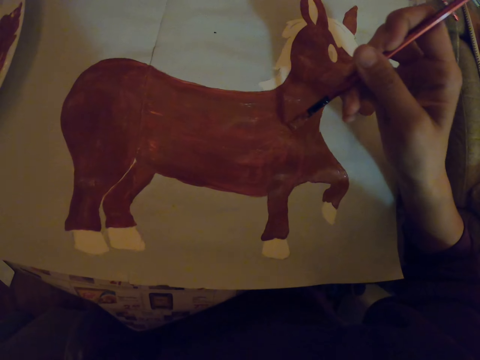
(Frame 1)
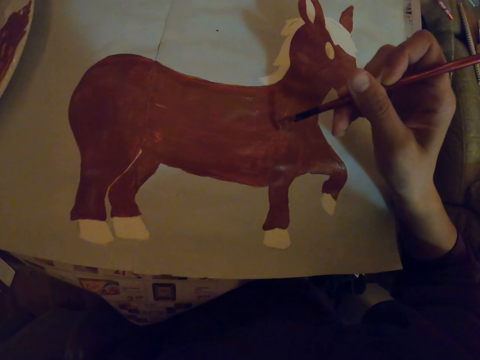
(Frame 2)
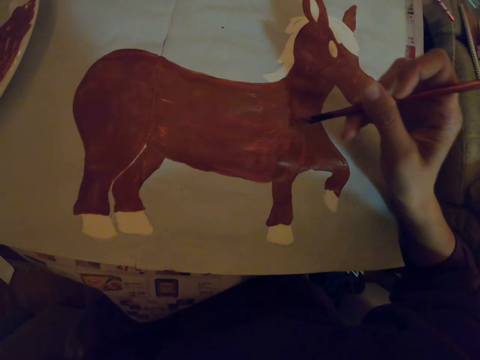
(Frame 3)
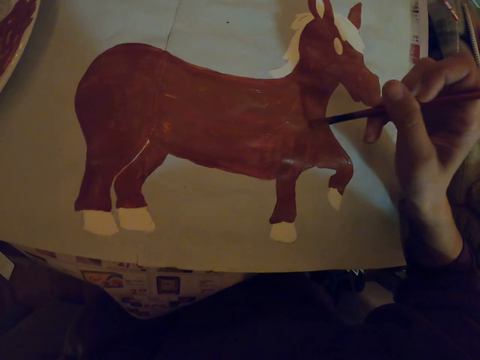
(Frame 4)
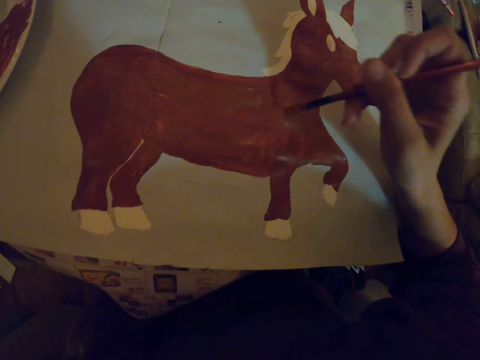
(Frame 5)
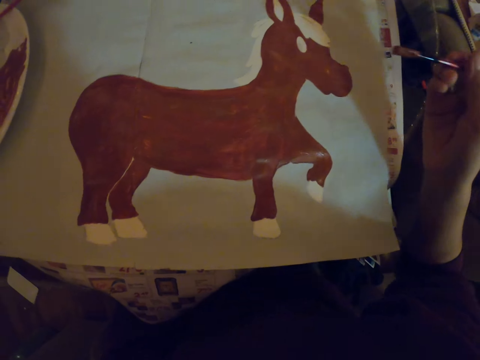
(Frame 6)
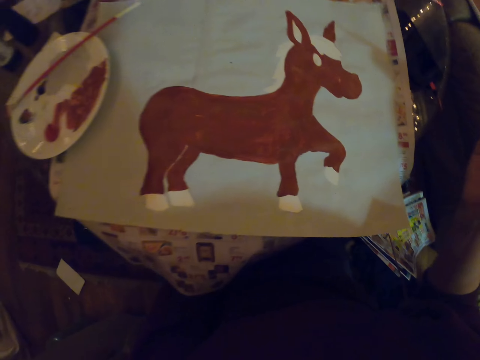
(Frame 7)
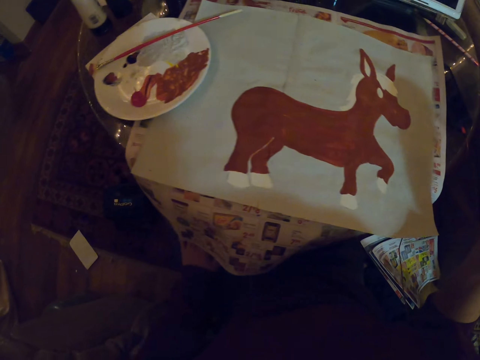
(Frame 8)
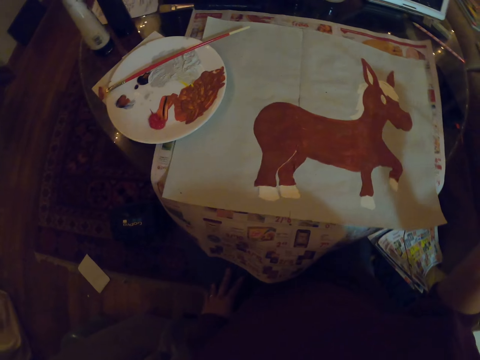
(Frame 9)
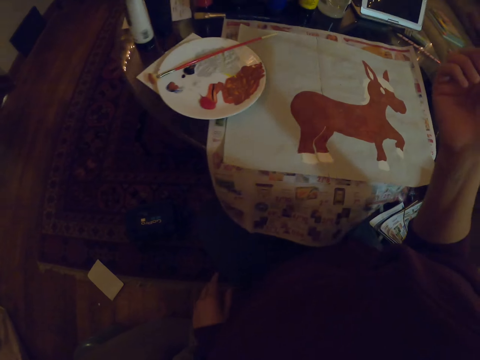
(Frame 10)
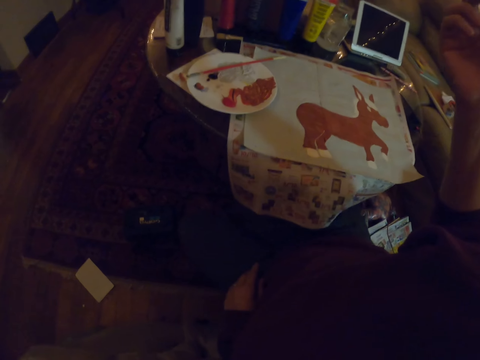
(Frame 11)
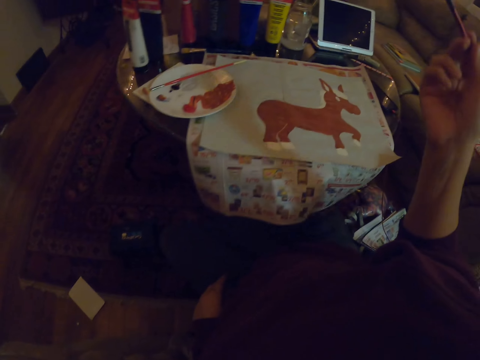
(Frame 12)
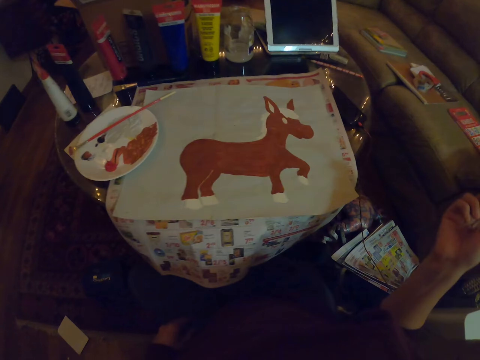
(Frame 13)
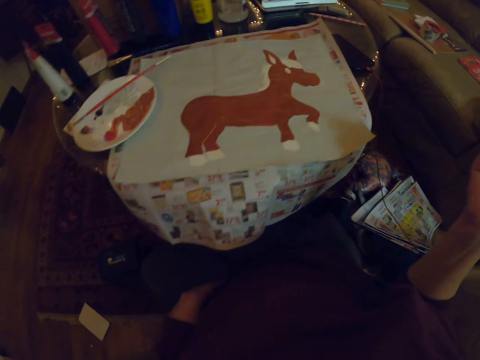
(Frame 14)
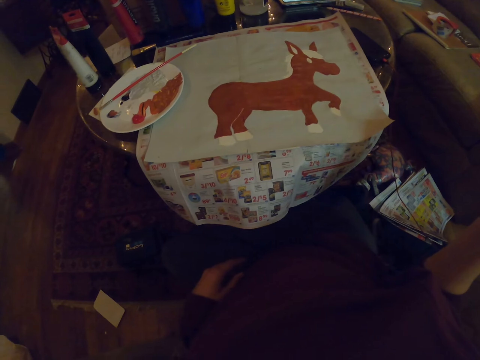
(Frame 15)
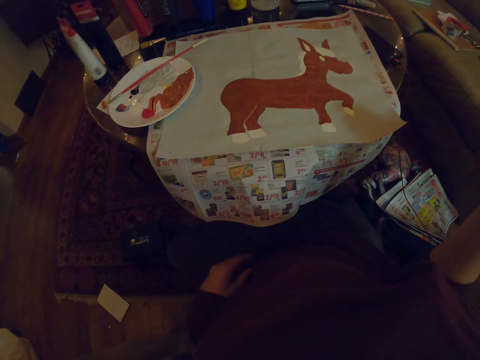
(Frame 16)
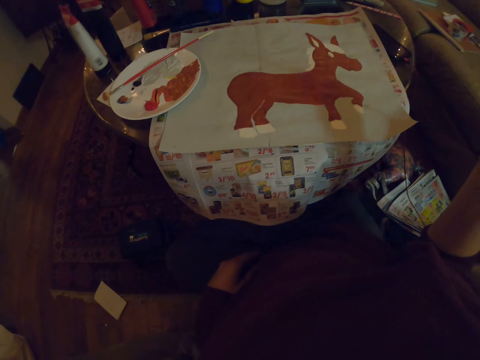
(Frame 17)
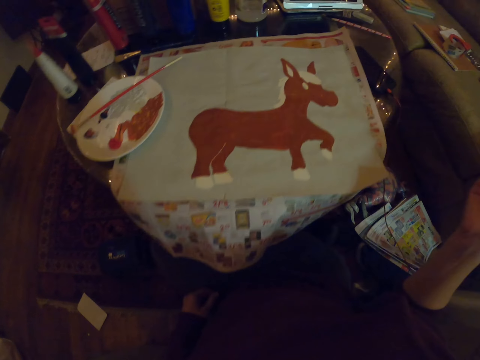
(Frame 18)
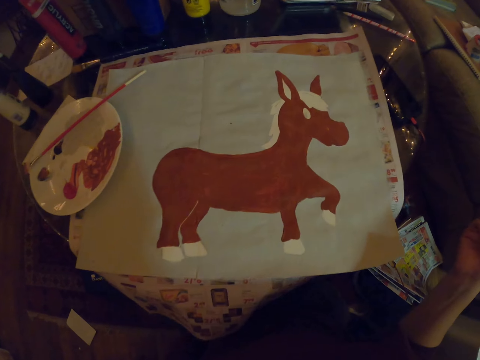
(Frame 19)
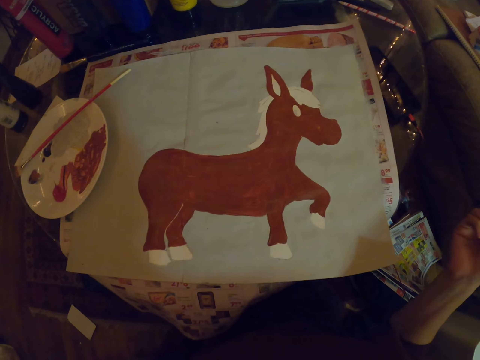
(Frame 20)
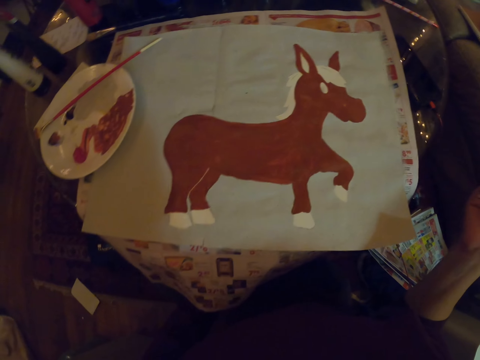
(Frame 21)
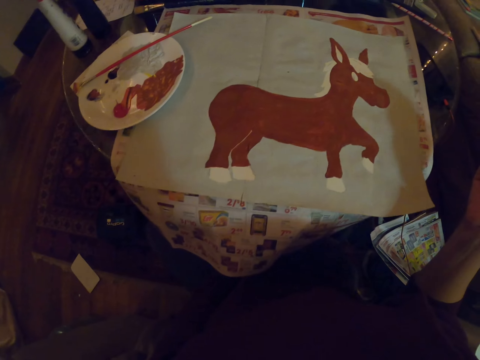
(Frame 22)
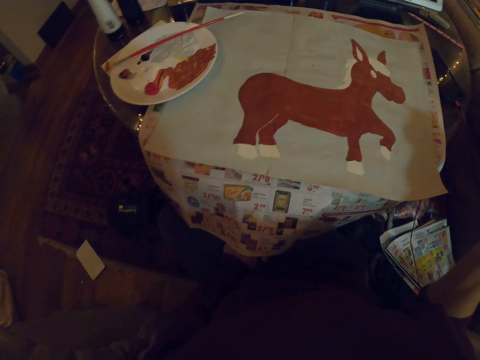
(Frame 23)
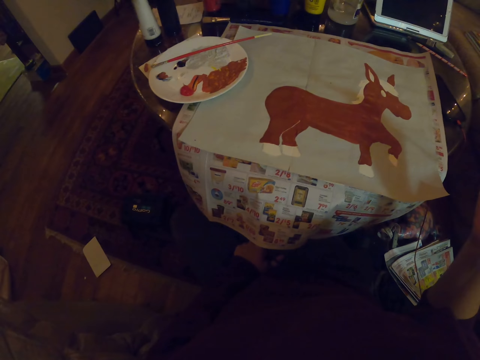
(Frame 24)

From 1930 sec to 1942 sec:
The camera wearer pauses. They look around.

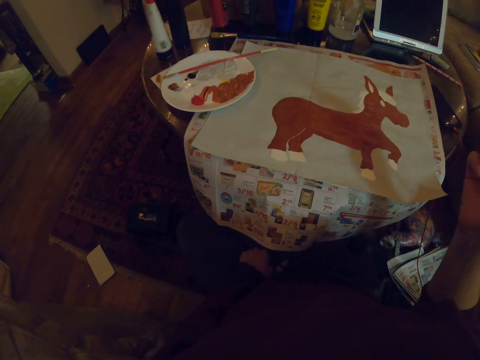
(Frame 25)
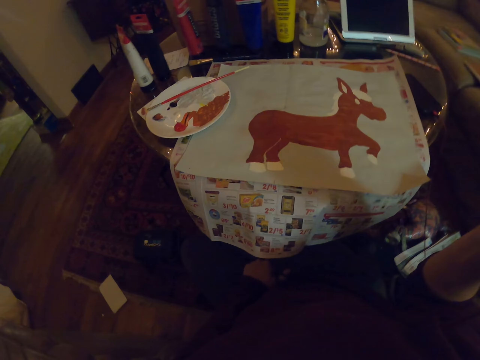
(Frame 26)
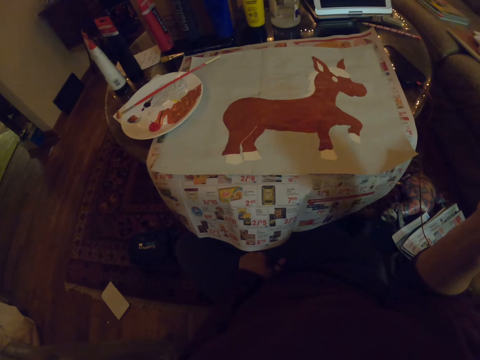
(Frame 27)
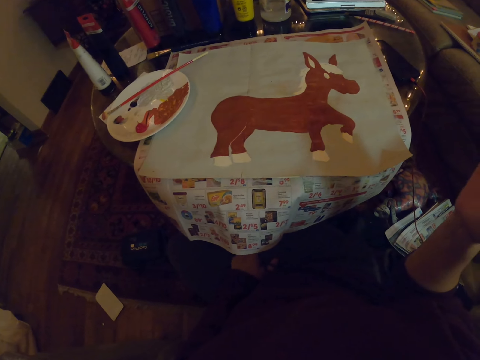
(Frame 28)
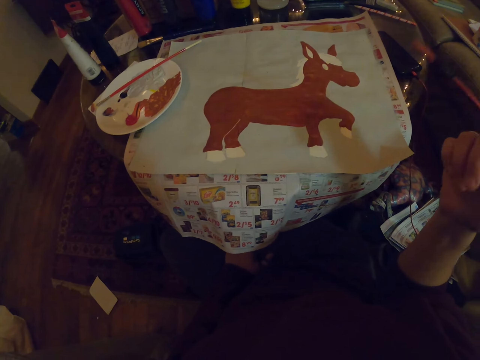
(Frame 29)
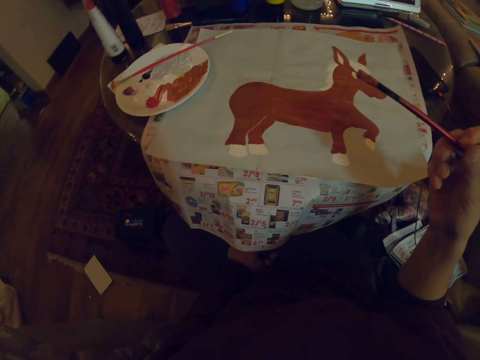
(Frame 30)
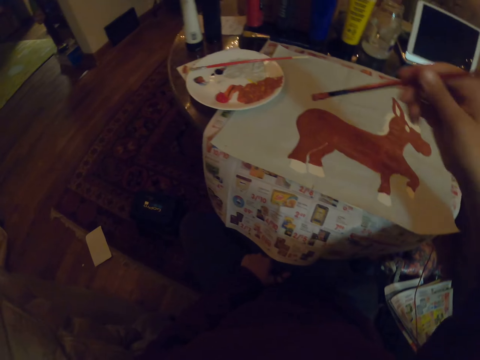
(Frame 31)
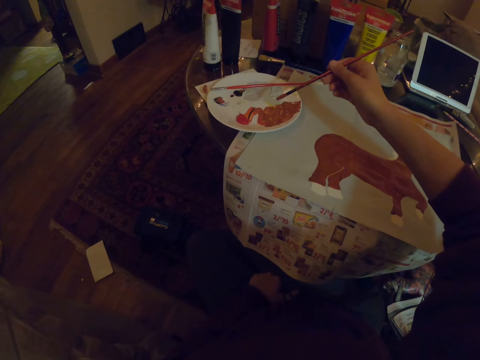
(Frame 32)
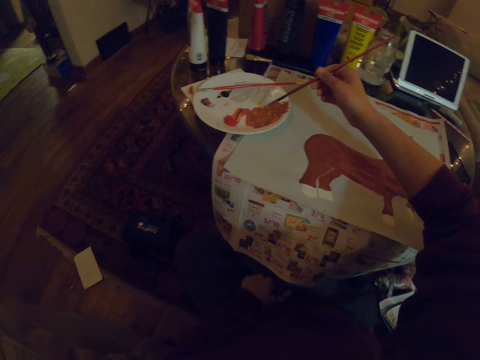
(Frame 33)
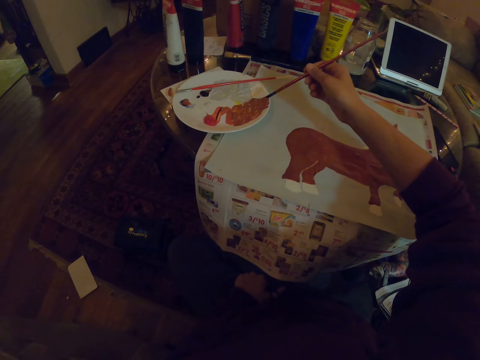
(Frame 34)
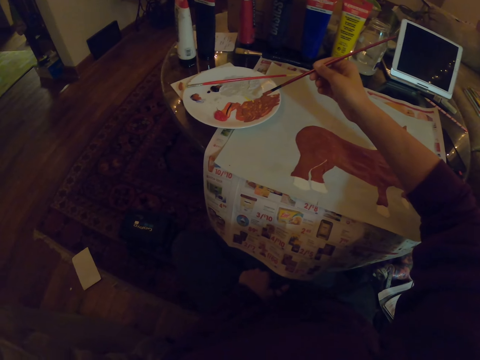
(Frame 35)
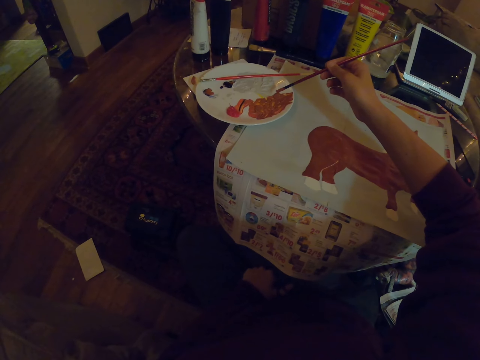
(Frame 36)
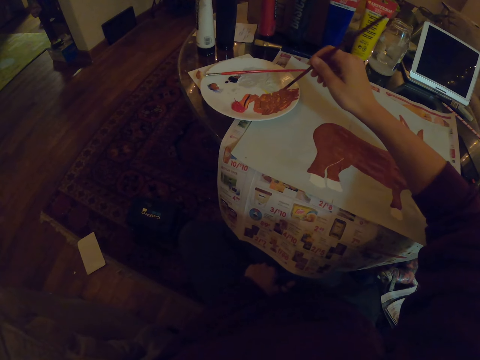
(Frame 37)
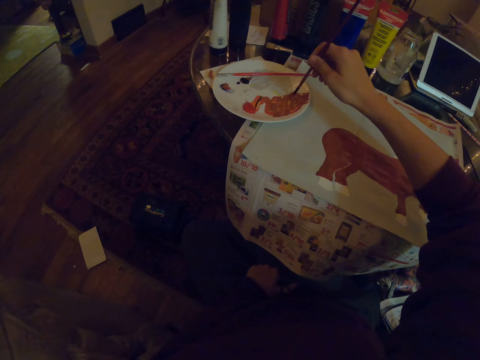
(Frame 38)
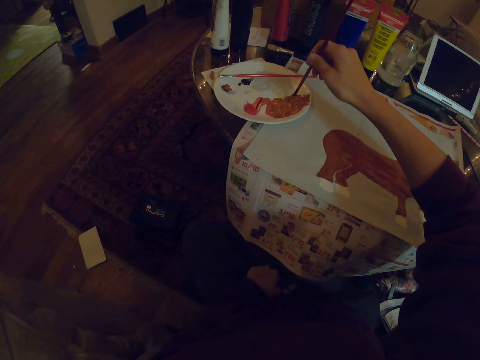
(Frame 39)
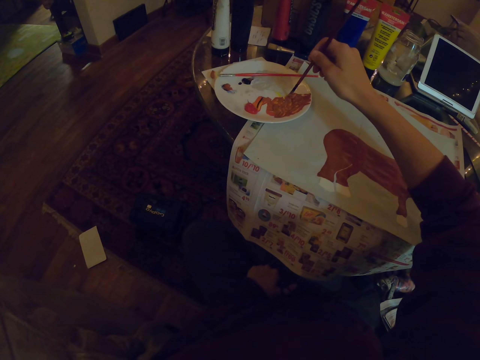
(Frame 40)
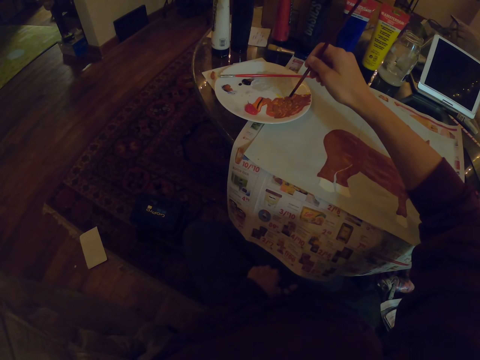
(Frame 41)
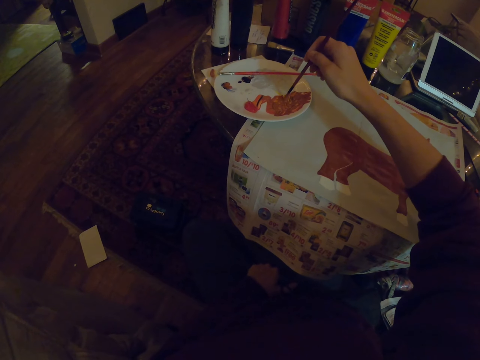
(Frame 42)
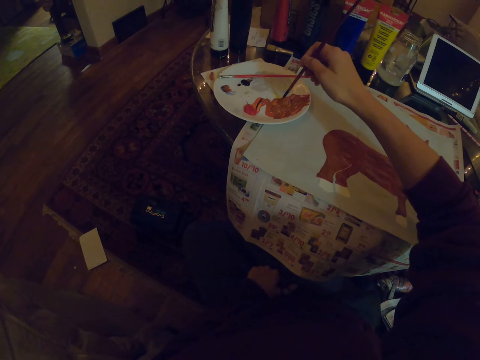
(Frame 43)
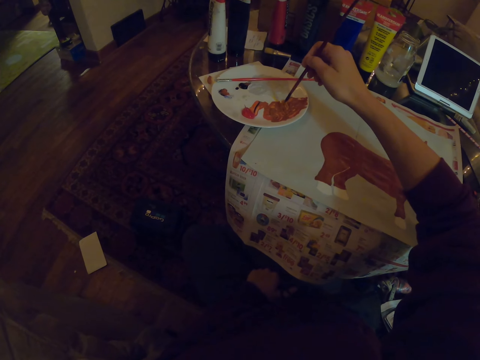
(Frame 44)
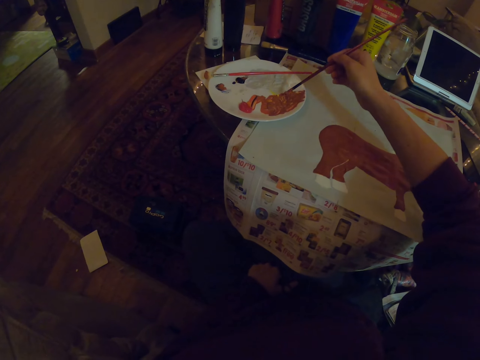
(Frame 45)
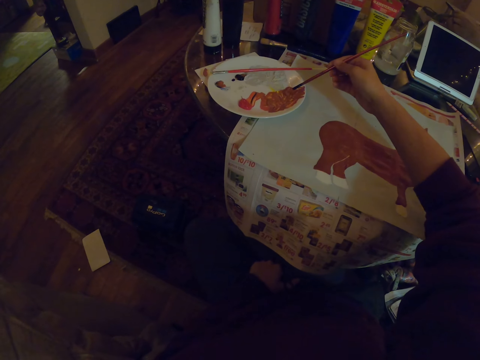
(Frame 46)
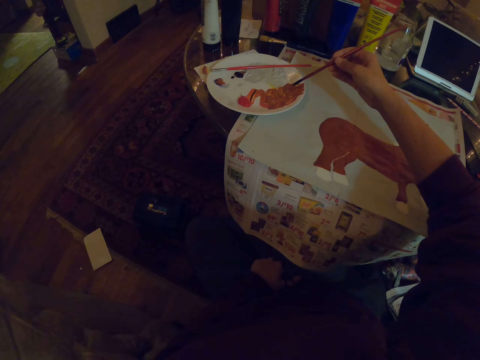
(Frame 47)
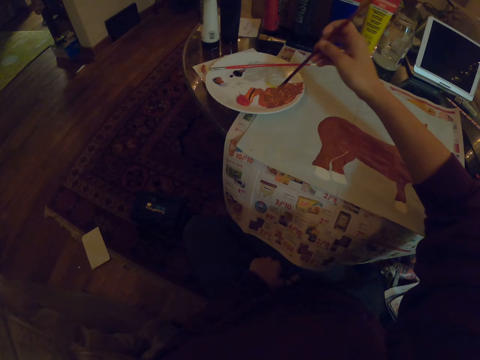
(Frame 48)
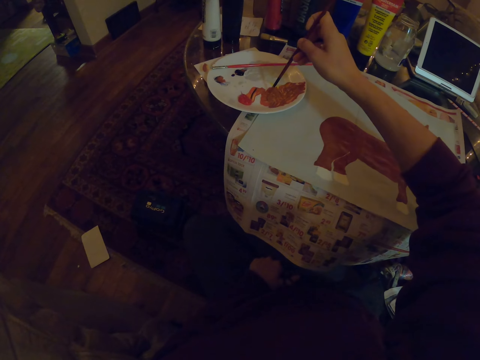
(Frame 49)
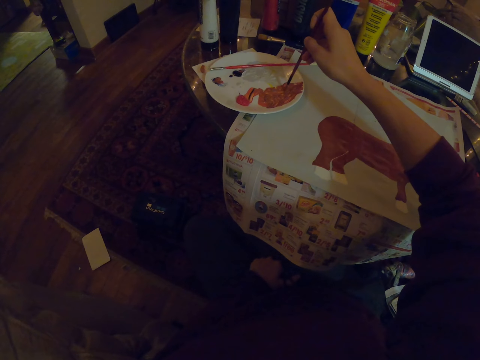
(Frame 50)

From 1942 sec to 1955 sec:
The camera wearer dips an art brush in paint. They do something. They gather brown paint with the art brush on the platter.

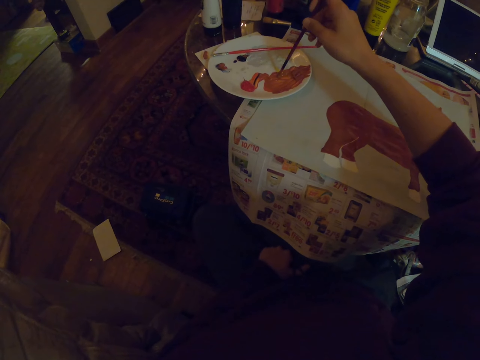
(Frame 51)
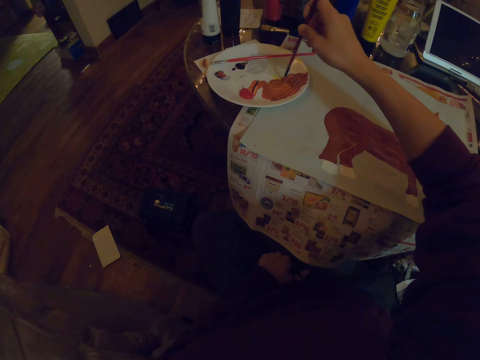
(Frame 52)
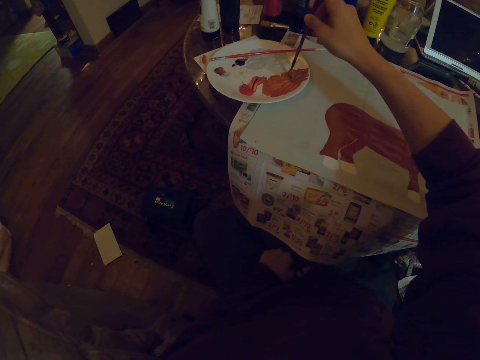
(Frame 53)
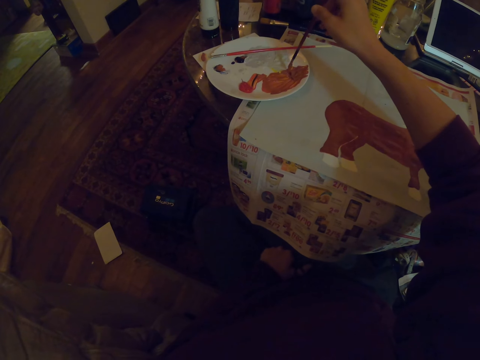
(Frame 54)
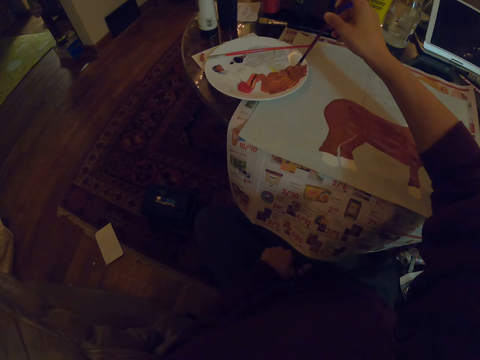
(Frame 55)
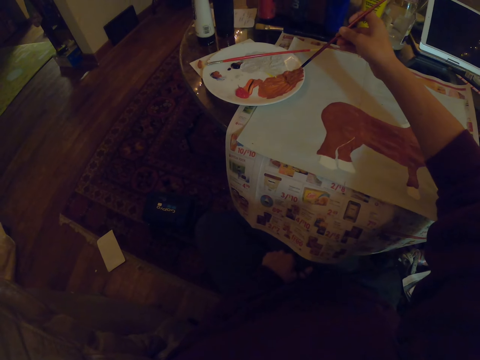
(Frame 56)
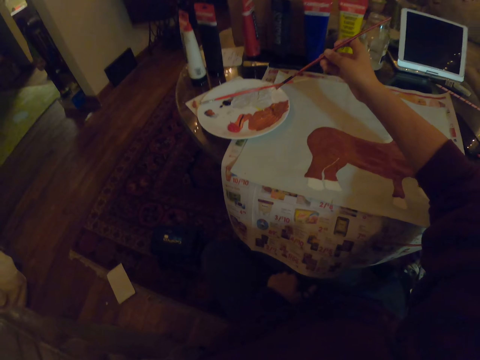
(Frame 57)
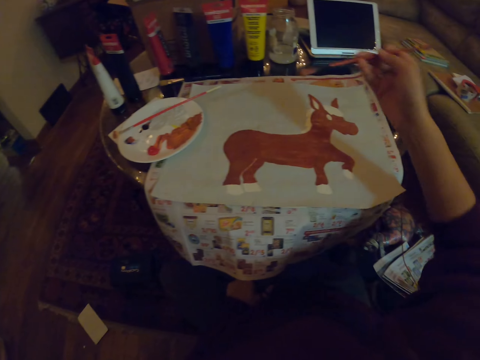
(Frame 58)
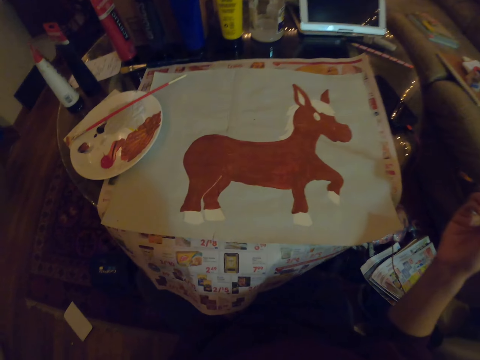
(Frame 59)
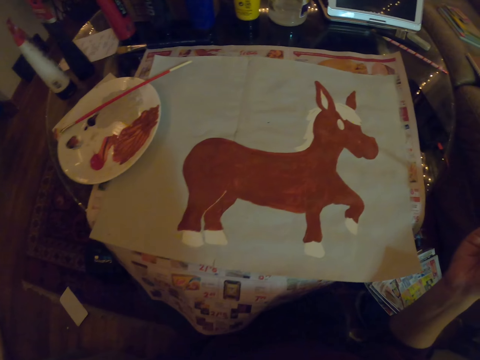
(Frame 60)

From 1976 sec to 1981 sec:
The camera wearer withdraws an art brush from the paint. They pause. They hold the art brush. They gaze at the sketch.
